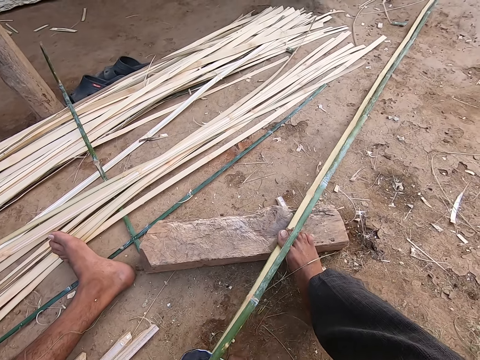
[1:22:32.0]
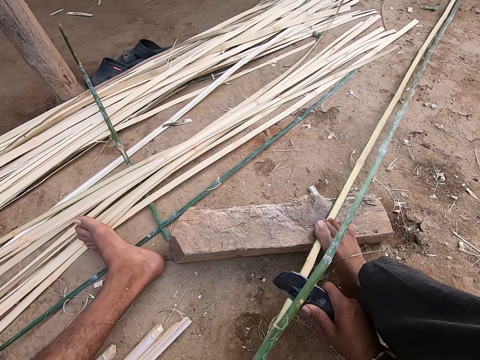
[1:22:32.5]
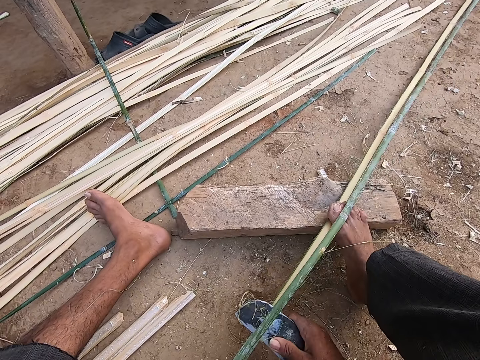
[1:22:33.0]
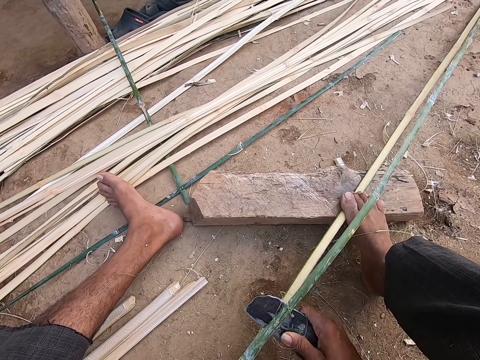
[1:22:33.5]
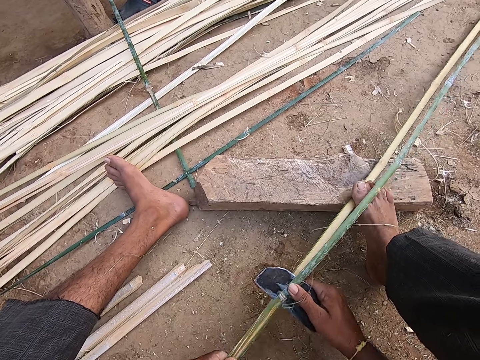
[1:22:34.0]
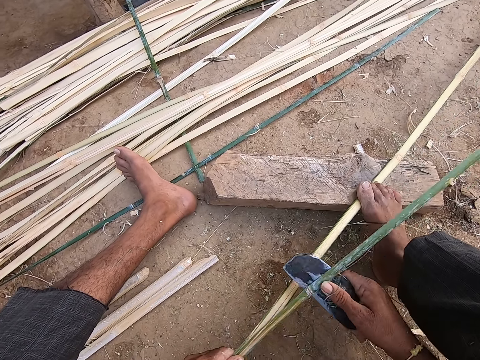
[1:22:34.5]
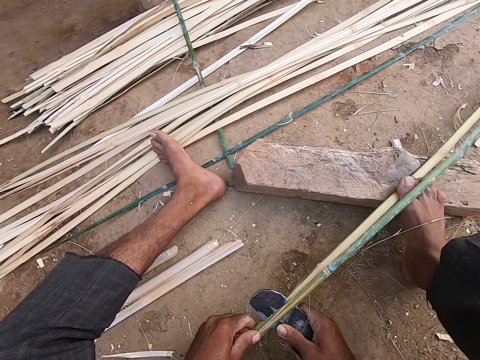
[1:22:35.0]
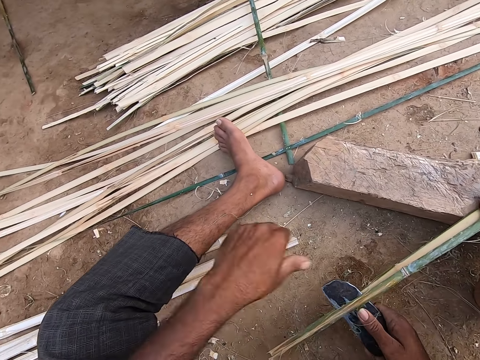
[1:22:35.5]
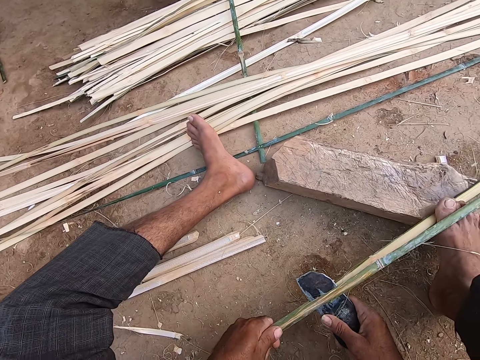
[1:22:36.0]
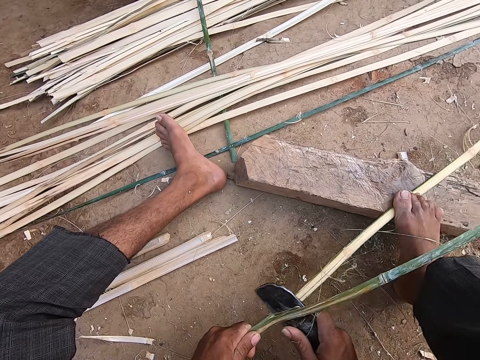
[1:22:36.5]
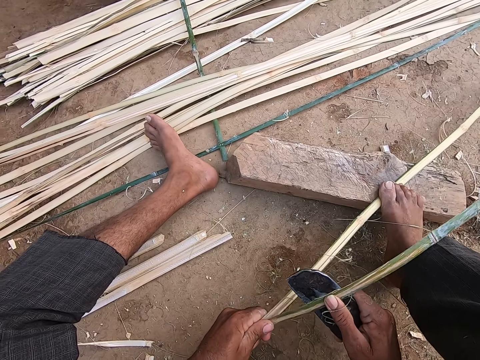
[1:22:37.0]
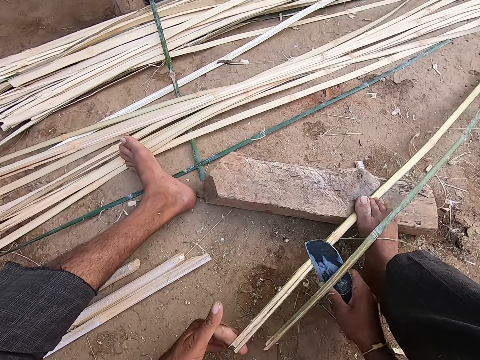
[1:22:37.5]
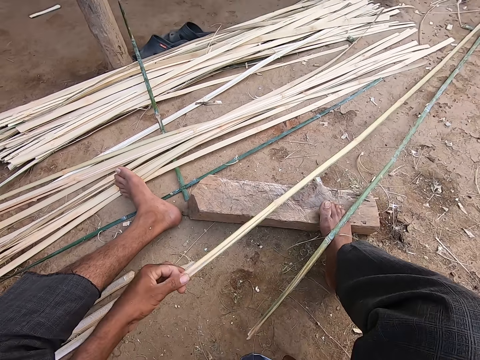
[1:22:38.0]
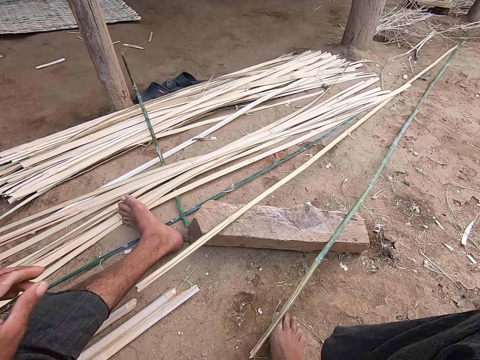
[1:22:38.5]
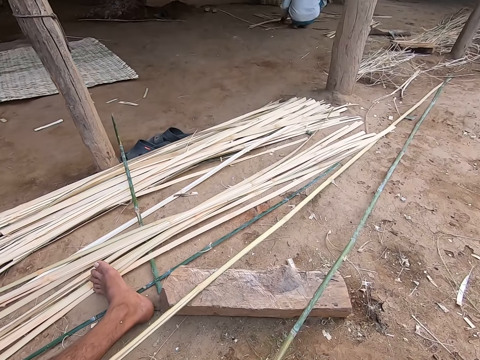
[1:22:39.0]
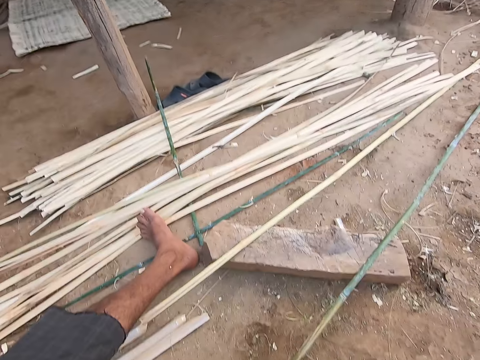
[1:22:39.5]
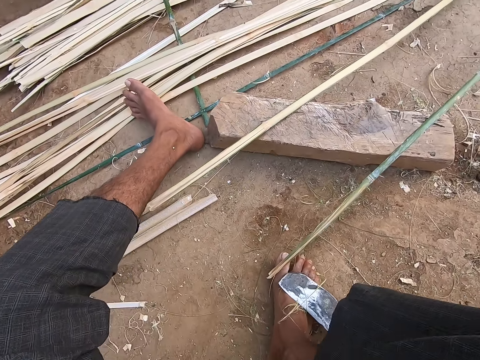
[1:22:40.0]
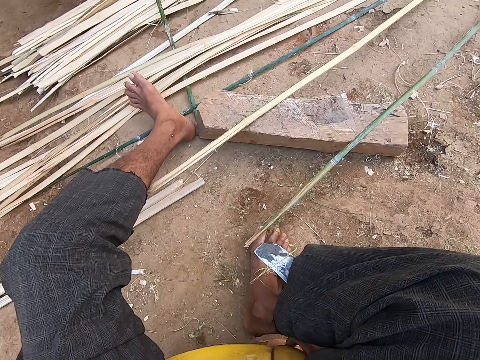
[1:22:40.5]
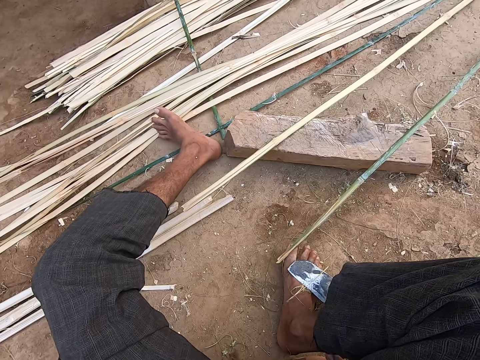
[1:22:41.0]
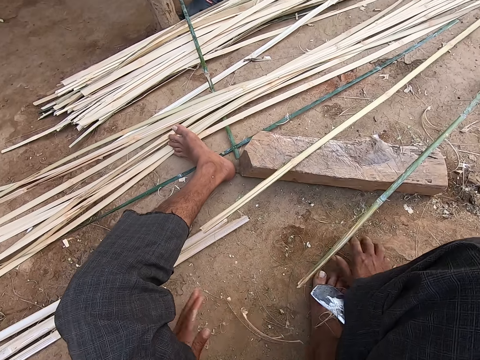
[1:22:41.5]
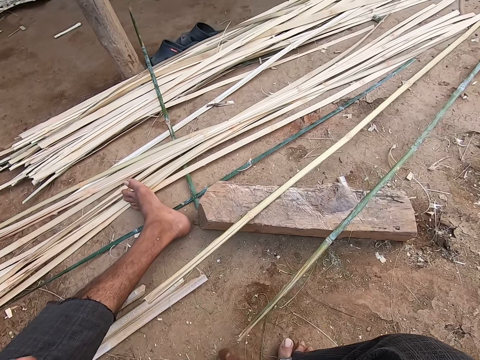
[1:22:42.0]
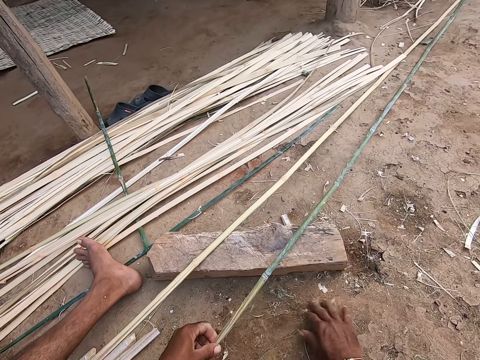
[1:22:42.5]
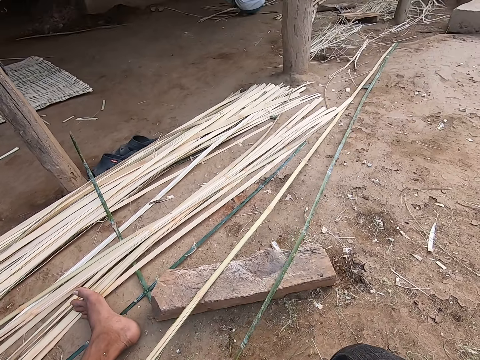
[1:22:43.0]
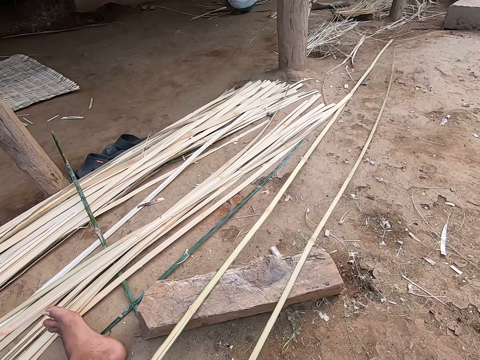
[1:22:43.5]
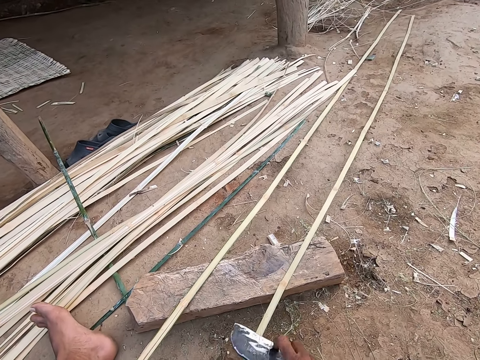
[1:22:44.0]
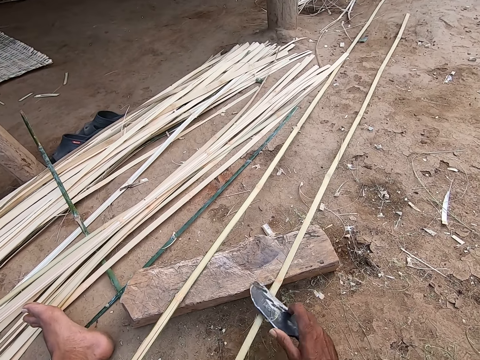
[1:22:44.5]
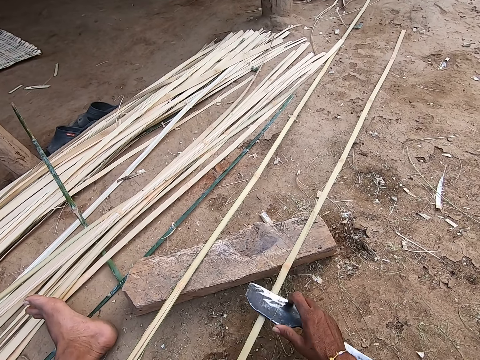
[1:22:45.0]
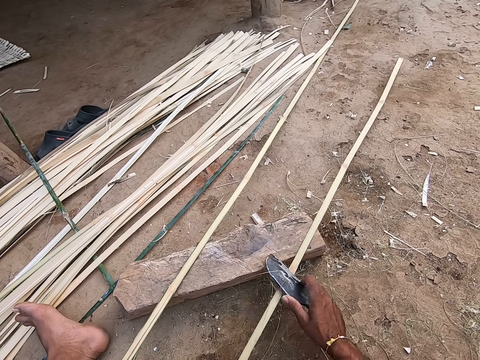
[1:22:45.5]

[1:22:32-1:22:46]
A man talks to the camera wearer. The camera wearer divides the wooden plank into two with the kukri in his right hand. He talks to the man. He drops the wooden plank in his left hand on the ground. He adjusts a seat on the ground with his hands. The man talks to the camera wearer. The camera wearer scatters sand on the ground with his right hand. He holds the wooden plank on the ground with his left hand. He talks to the man. He scrapes the wooden plank with the kukri in his right hand.

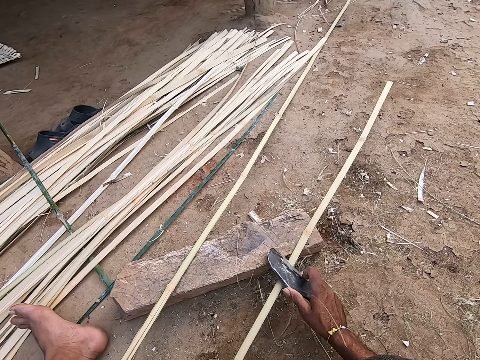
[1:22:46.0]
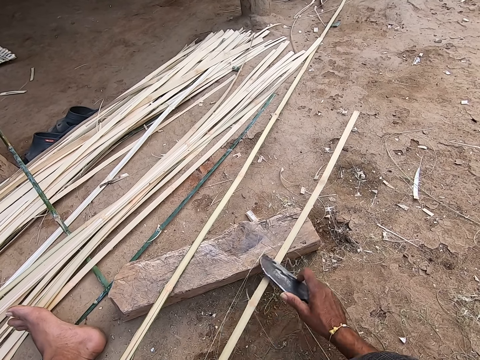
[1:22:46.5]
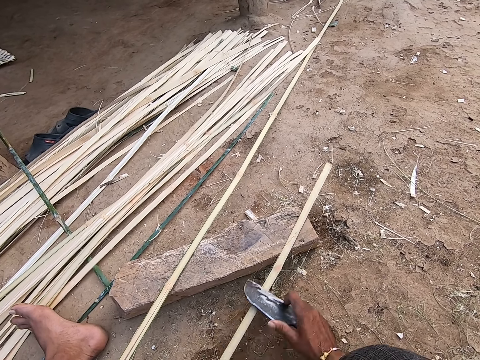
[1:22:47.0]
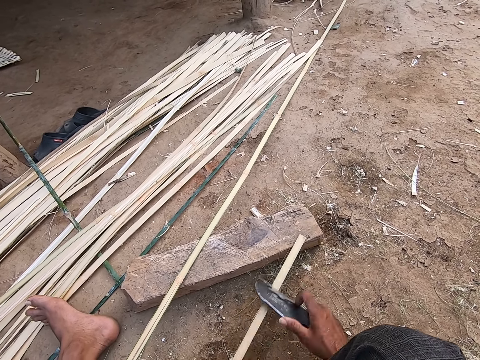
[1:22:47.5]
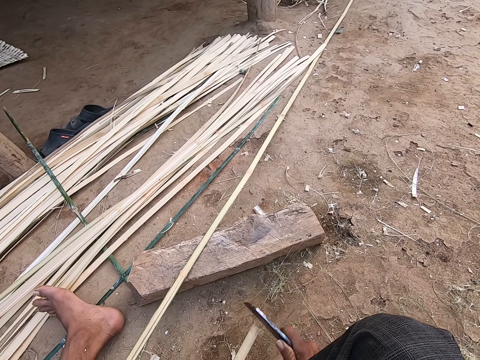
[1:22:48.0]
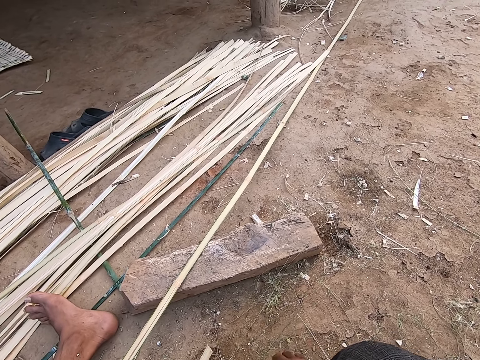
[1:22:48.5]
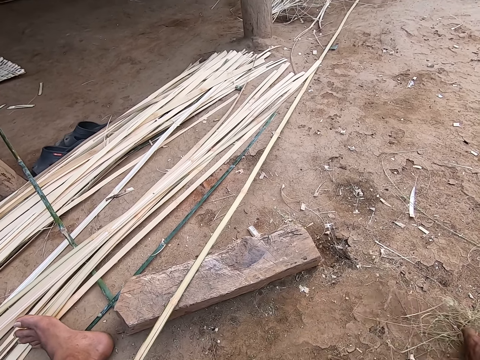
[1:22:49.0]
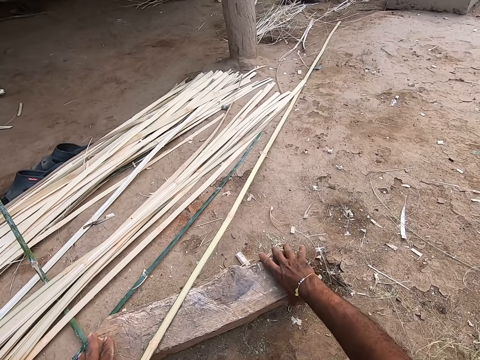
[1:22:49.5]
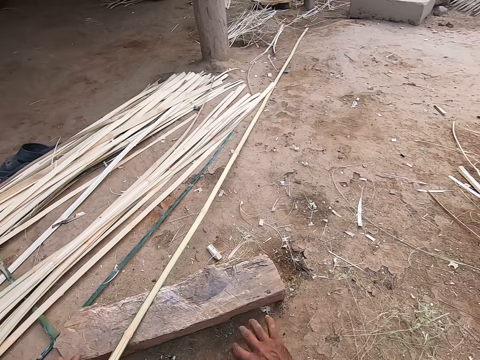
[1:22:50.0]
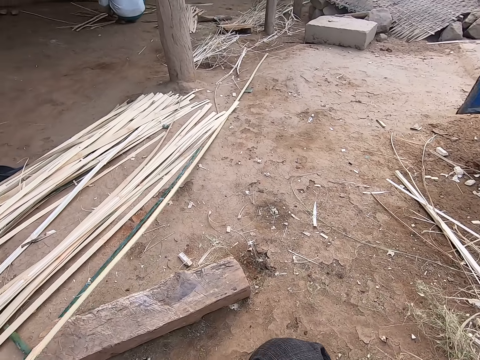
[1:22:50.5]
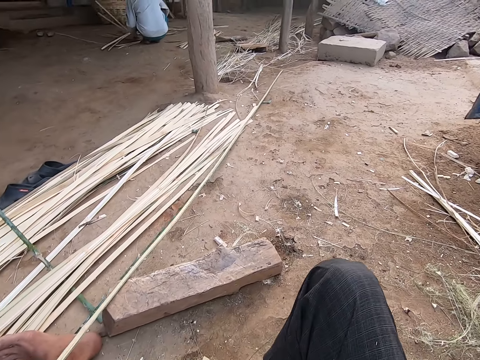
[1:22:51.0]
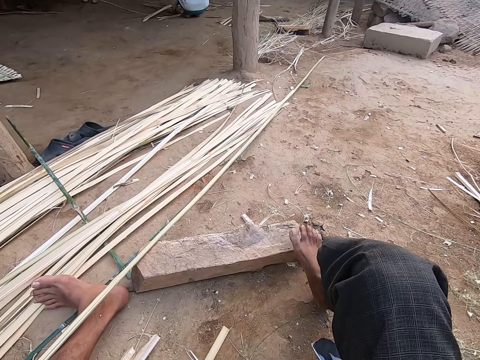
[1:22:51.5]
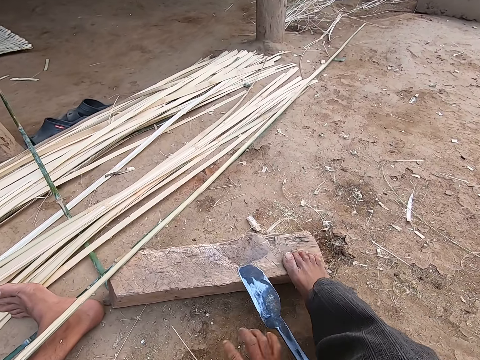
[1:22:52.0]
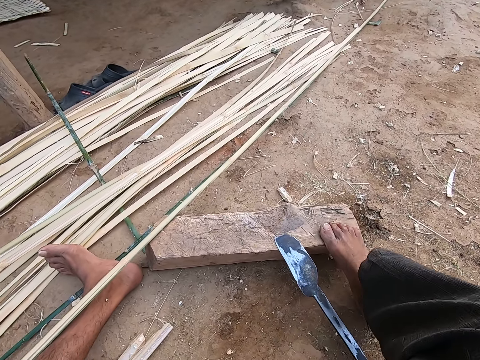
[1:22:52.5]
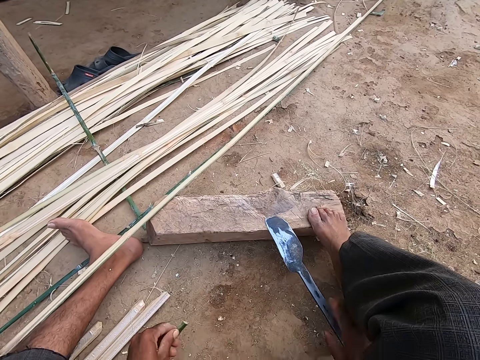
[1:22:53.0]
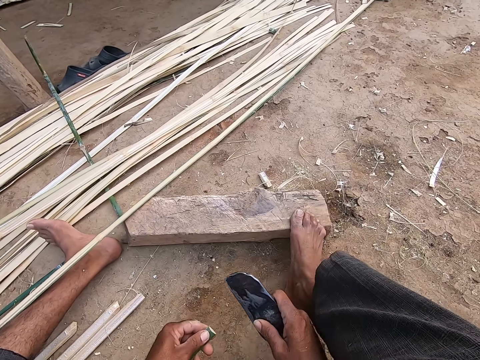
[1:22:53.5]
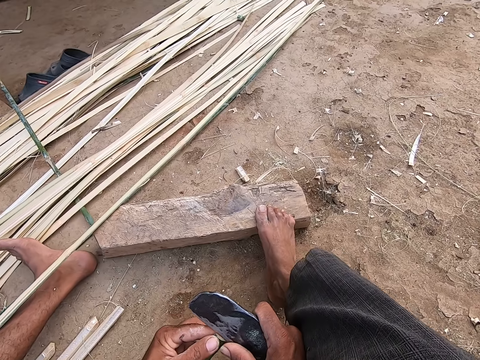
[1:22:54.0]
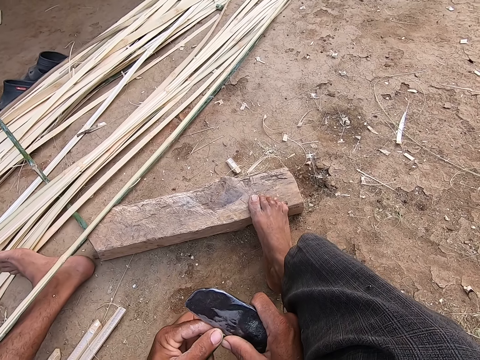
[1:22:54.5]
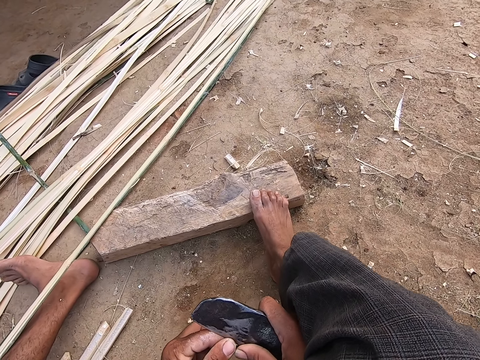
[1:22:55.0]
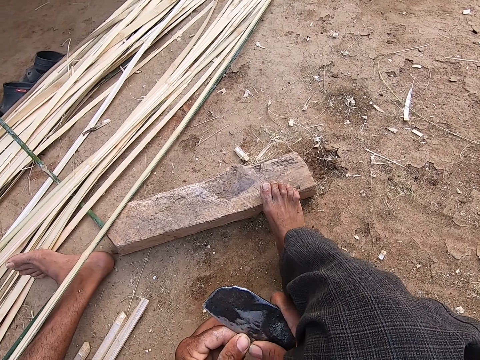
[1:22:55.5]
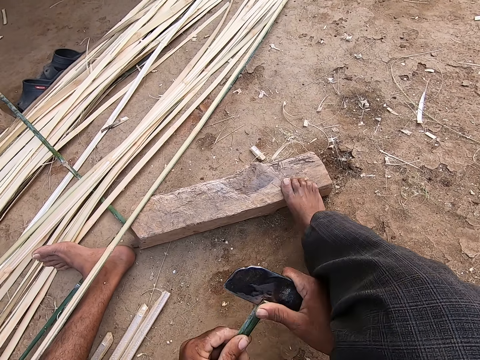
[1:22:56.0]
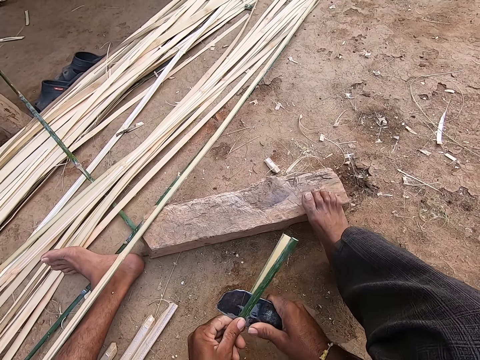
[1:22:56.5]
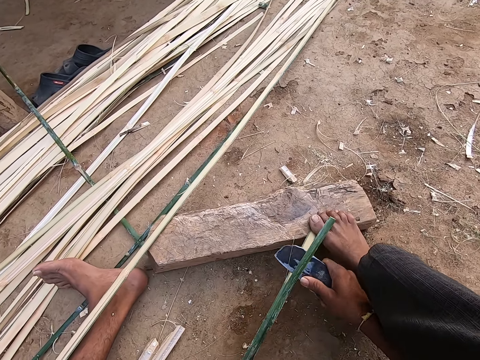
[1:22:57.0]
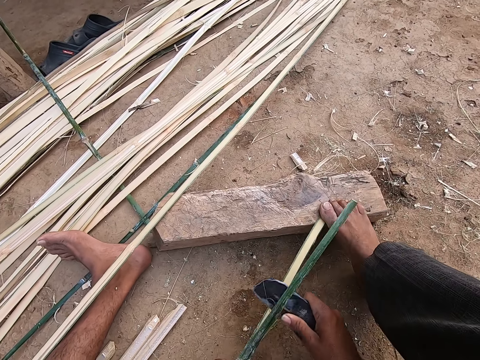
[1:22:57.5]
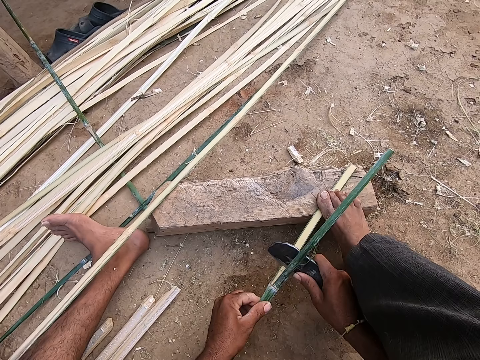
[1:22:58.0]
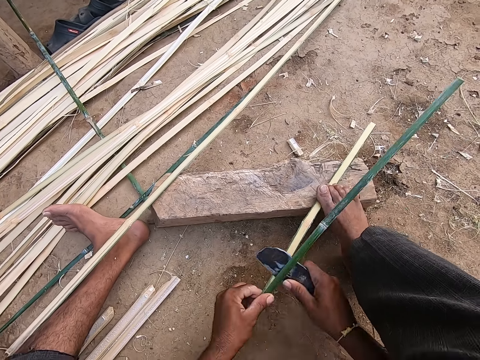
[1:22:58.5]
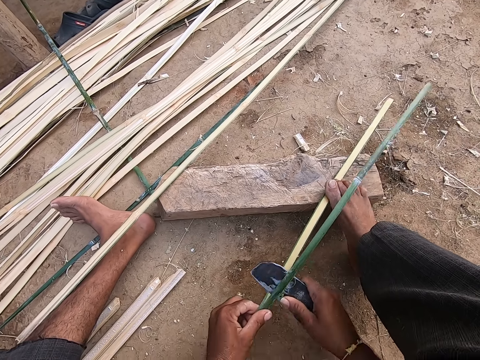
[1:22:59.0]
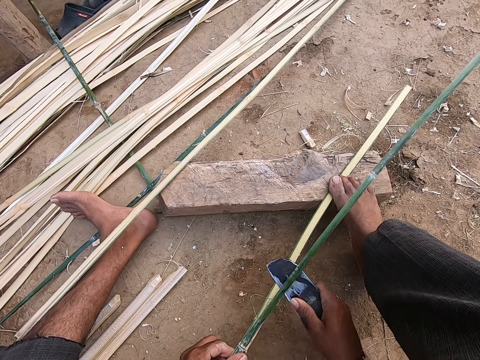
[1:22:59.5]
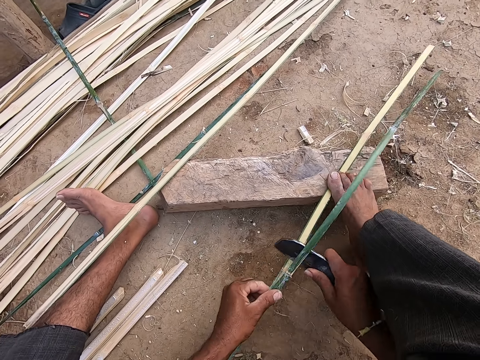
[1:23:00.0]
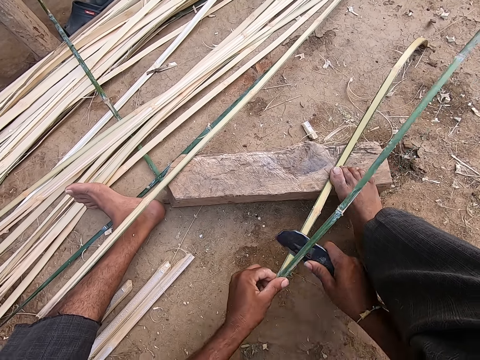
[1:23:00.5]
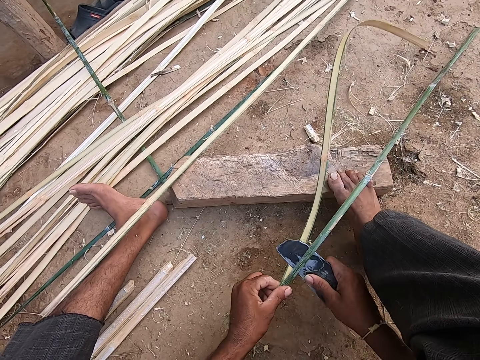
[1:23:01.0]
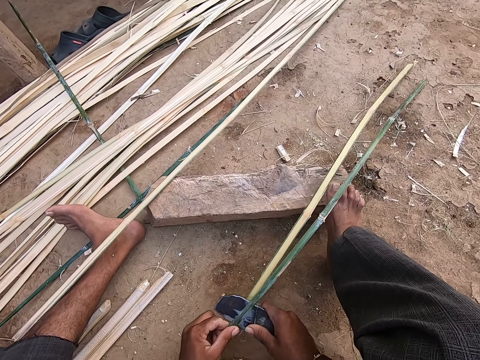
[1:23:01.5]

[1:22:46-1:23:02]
A man talks to the camera wearer. The camera wearer shifts a wooden particle on the ground with his right hand. He talks to the man. He shifts the wooden plank on the ground with his hands. He shifts the wooden shavings on the ground with his right hand. He holds the wooden plank on the ground with his right leg and drops the kukri in his right hand on the wooden plank. The man talks to the camera wearer. The camera wearer picks up the kukri from the wooden plank with his right hand. He cuts the bamboo. He splits the wooden plank in his left hand with the kukri in his right hand. The man talks to the camera wearer. The camera wearer makes a sound. The man talks to the camera wearer. The camera wearer makes a sound.
